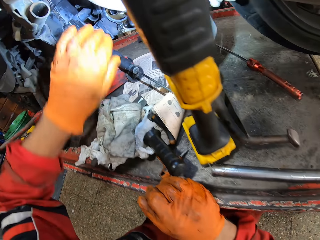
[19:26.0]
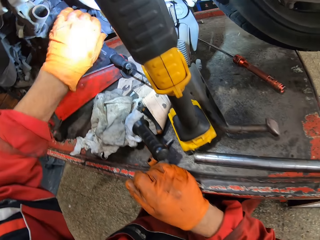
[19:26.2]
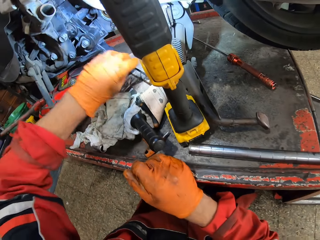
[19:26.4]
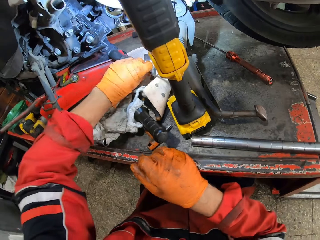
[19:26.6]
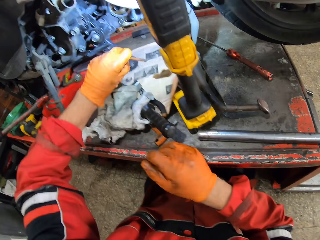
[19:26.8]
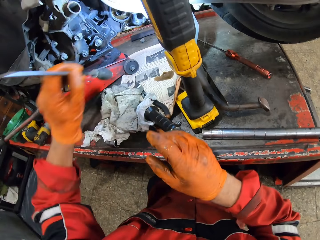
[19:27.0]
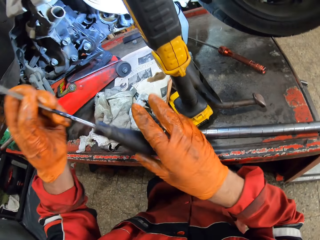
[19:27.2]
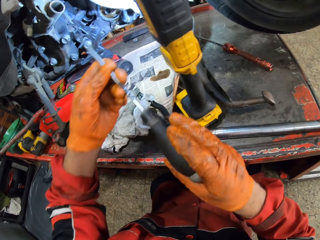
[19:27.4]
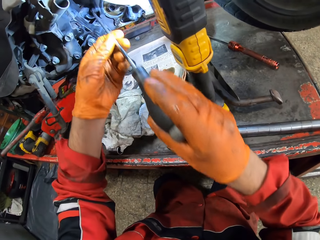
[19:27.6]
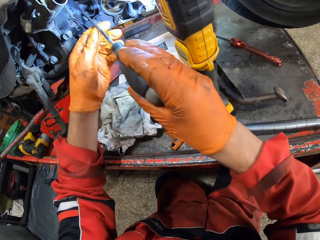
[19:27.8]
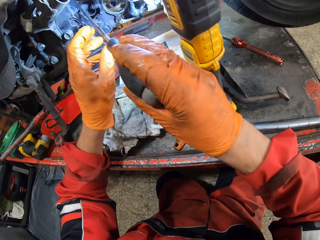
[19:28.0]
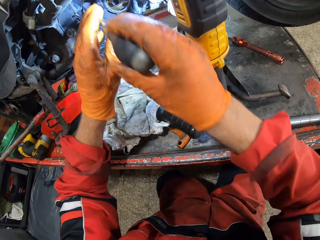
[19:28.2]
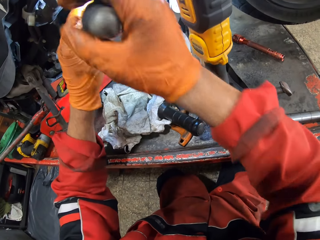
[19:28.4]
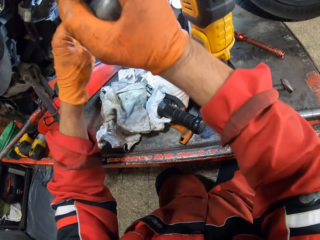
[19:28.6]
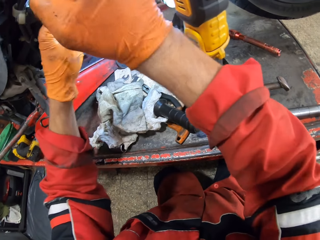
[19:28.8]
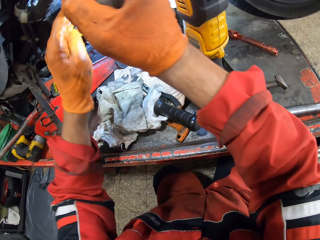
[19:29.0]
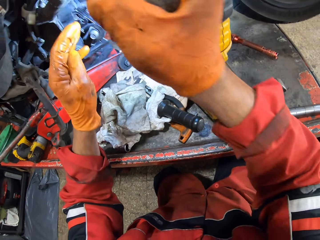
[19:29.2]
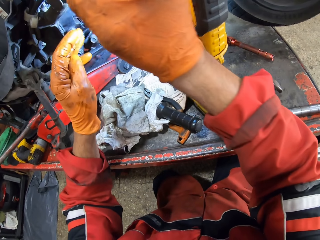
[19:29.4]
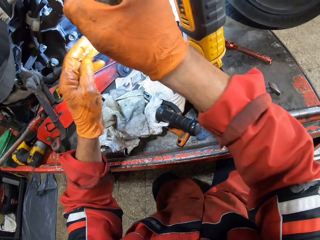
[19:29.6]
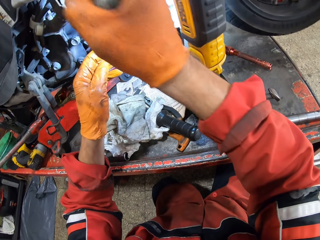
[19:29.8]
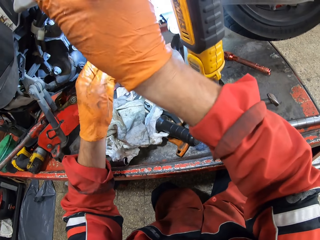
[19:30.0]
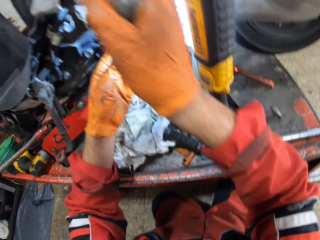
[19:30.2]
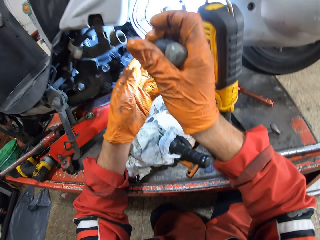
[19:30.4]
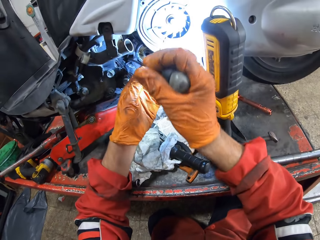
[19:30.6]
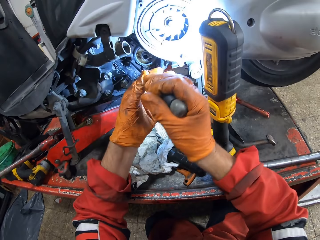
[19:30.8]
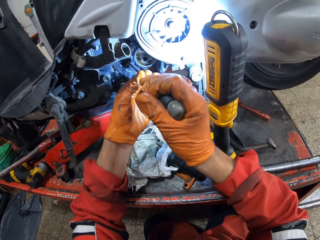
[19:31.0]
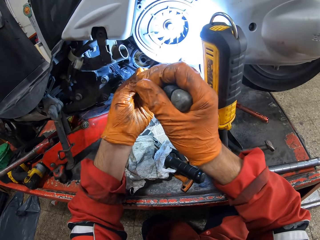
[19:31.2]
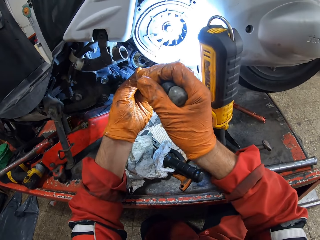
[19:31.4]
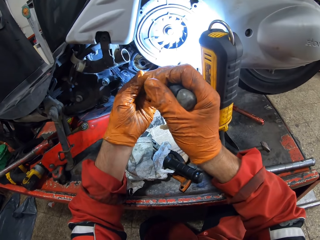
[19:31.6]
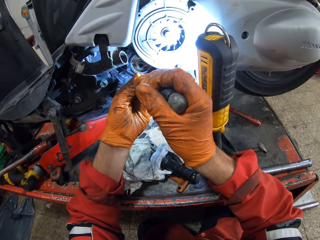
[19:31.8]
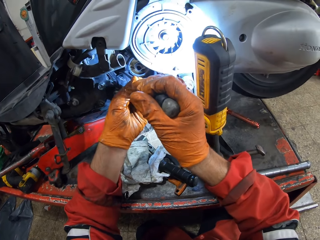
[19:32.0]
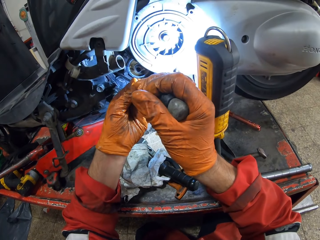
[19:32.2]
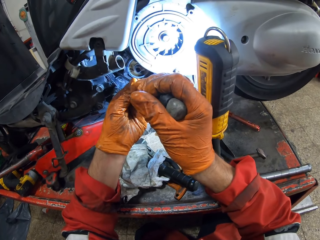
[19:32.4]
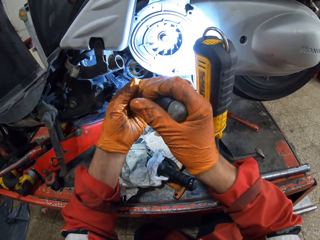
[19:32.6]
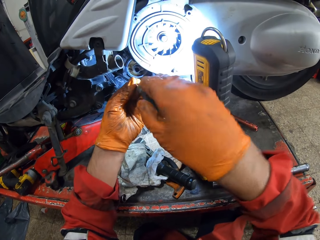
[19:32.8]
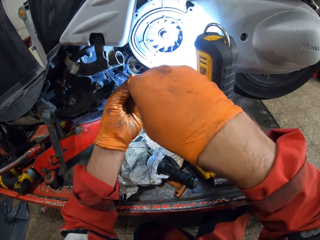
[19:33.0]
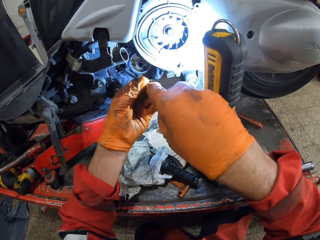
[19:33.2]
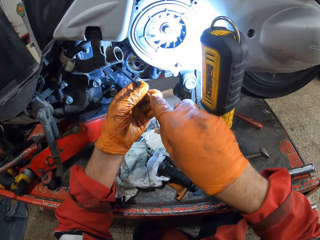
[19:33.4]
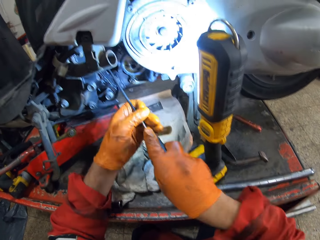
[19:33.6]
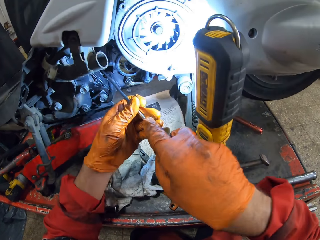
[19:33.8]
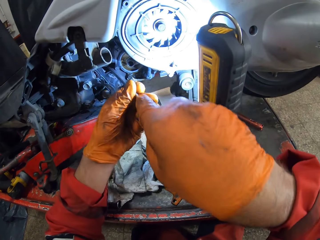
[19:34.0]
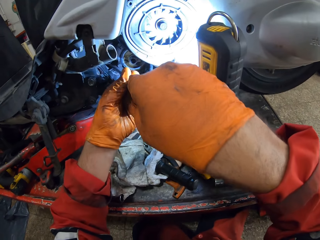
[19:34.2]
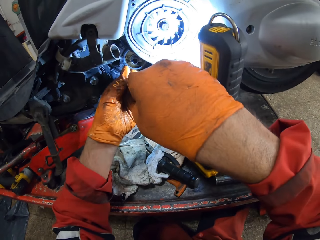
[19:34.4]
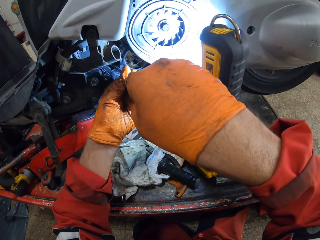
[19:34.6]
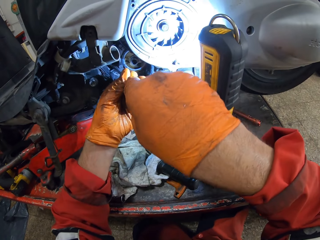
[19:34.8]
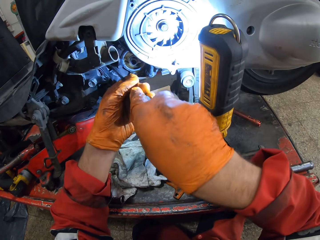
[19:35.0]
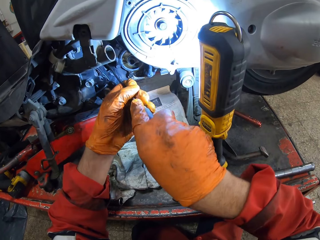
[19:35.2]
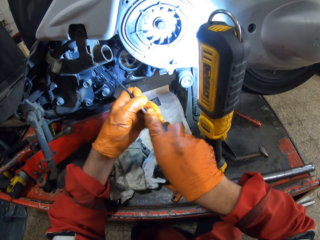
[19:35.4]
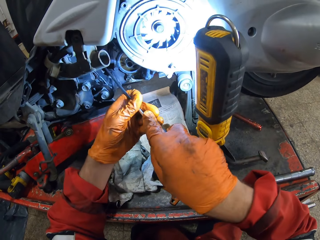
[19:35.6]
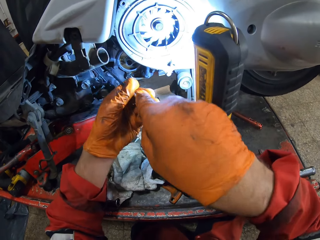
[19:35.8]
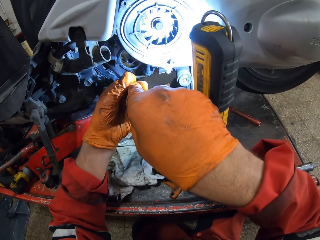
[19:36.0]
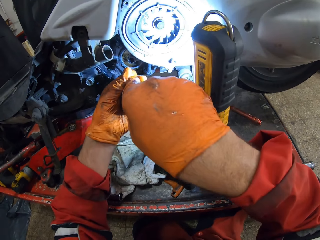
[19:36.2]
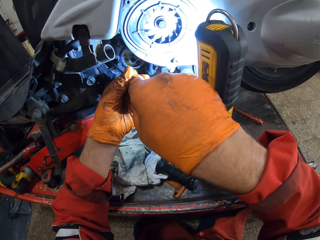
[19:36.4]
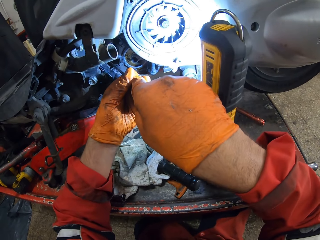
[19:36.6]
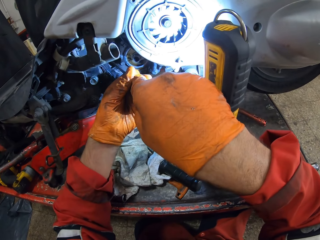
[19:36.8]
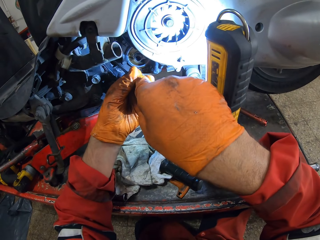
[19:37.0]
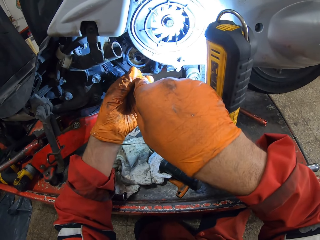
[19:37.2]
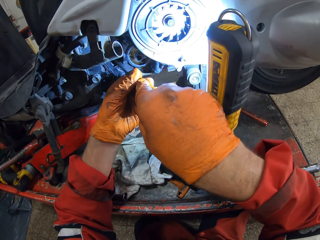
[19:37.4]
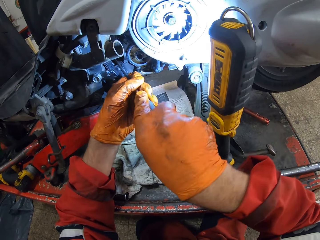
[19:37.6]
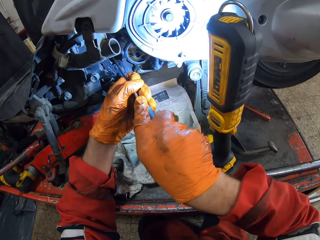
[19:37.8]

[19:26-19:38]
The camera wearer picks up the thin screwdriver from the workbench with his left hand. He screws a hole with the thin screwdriver with both hands. He adjusts something.

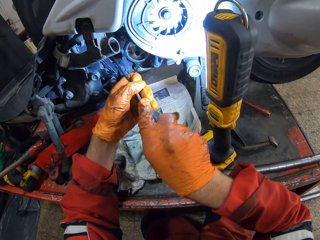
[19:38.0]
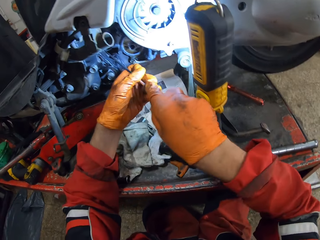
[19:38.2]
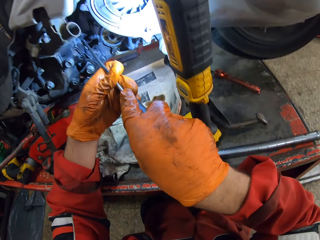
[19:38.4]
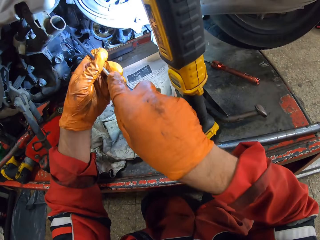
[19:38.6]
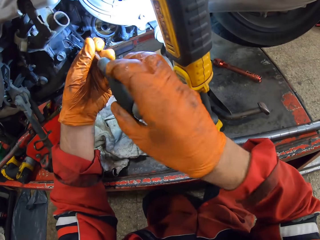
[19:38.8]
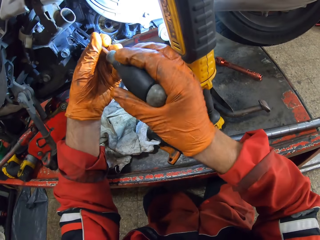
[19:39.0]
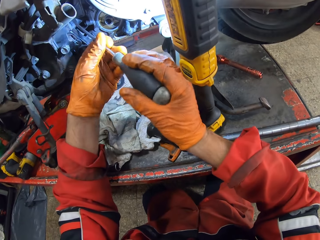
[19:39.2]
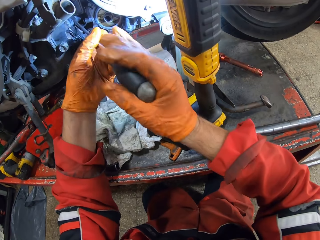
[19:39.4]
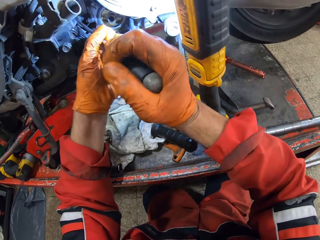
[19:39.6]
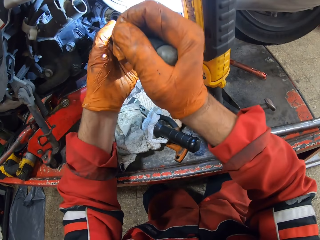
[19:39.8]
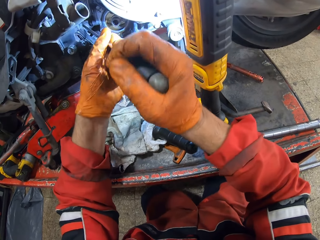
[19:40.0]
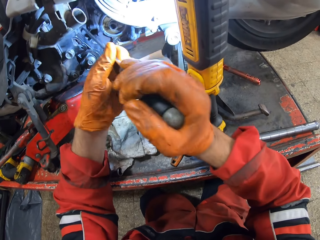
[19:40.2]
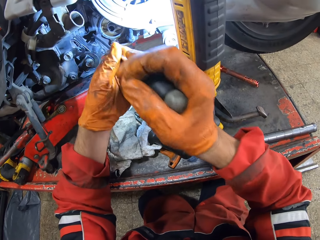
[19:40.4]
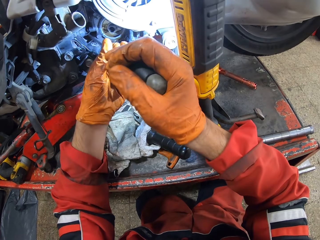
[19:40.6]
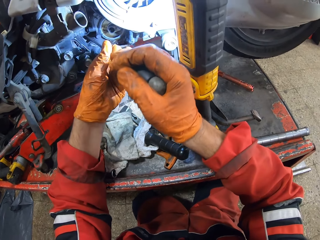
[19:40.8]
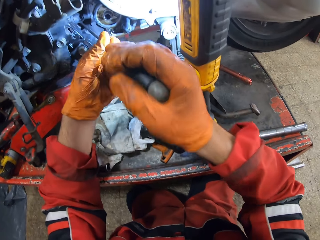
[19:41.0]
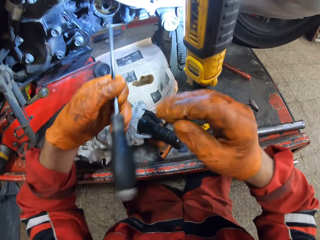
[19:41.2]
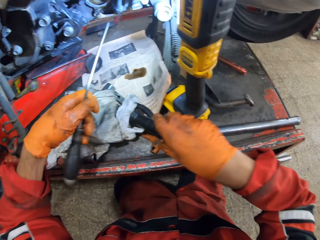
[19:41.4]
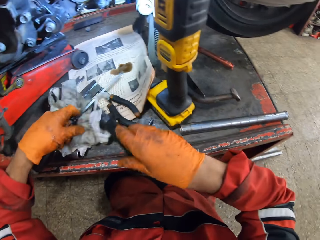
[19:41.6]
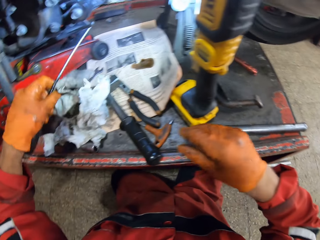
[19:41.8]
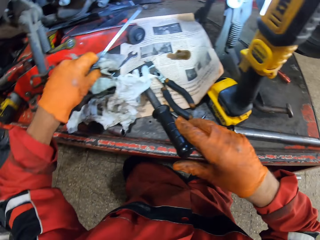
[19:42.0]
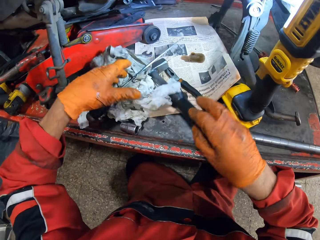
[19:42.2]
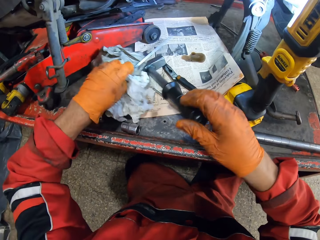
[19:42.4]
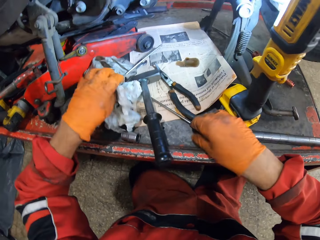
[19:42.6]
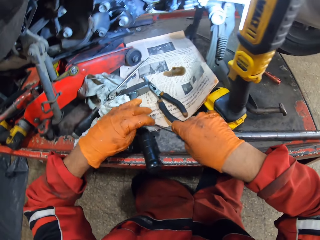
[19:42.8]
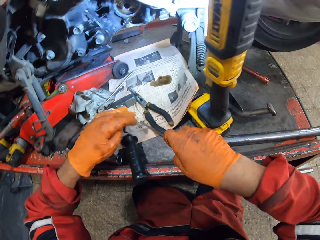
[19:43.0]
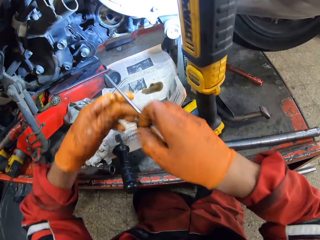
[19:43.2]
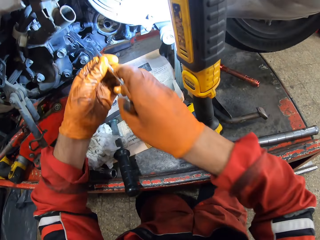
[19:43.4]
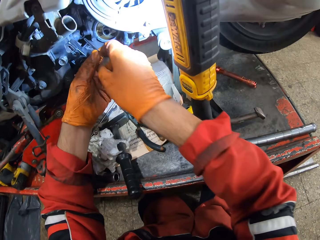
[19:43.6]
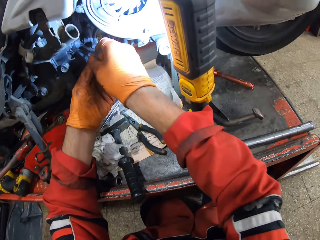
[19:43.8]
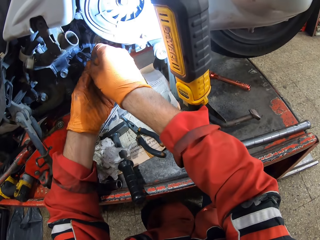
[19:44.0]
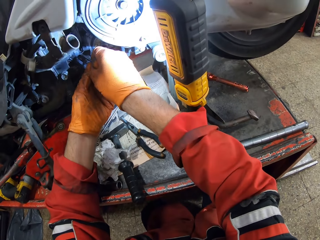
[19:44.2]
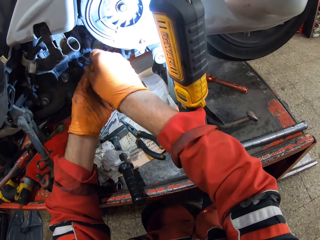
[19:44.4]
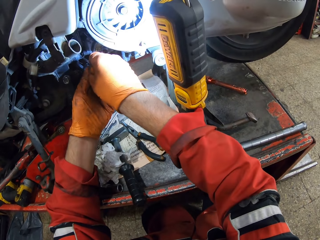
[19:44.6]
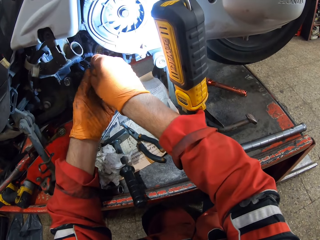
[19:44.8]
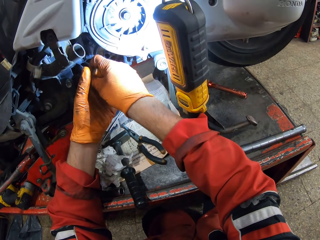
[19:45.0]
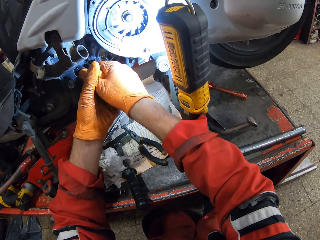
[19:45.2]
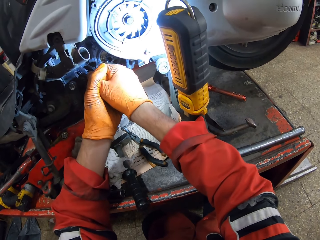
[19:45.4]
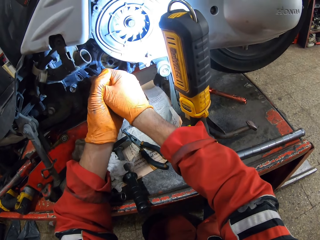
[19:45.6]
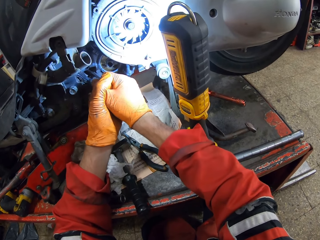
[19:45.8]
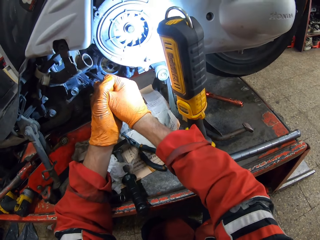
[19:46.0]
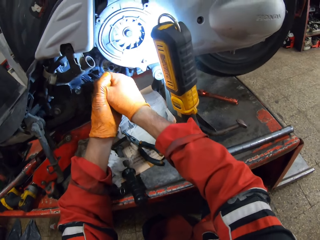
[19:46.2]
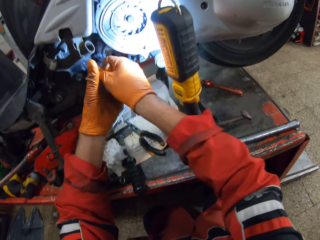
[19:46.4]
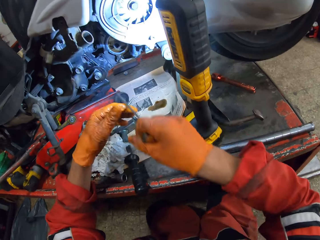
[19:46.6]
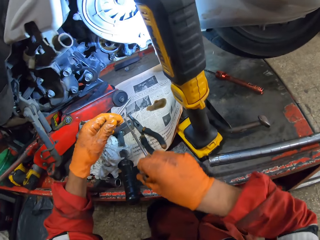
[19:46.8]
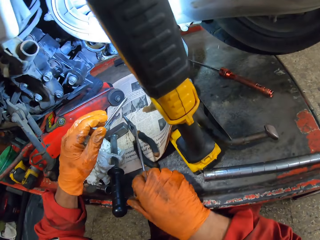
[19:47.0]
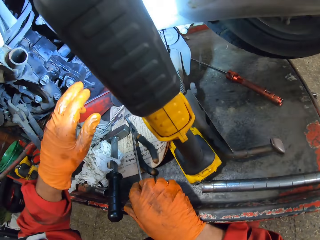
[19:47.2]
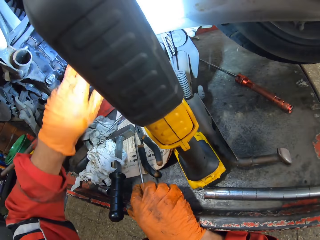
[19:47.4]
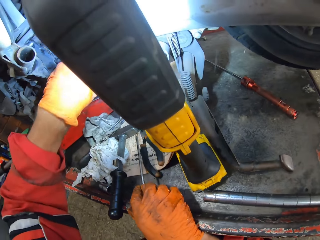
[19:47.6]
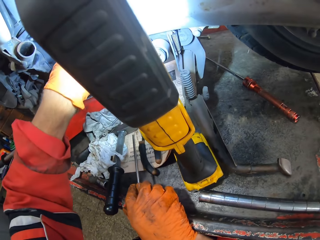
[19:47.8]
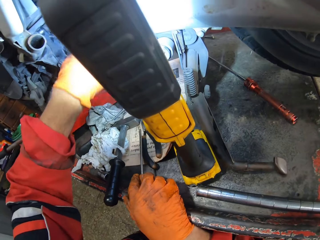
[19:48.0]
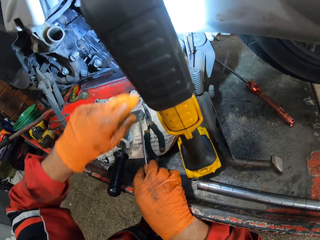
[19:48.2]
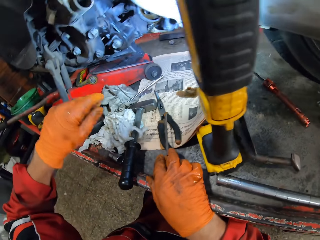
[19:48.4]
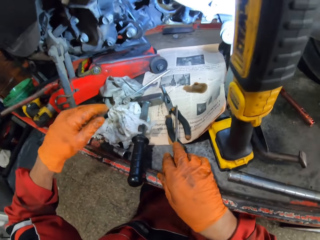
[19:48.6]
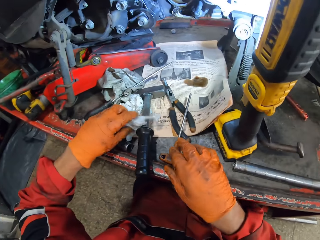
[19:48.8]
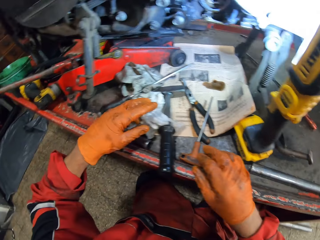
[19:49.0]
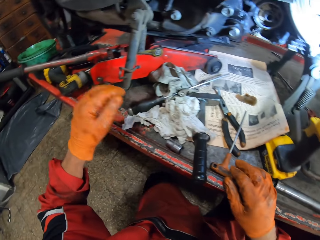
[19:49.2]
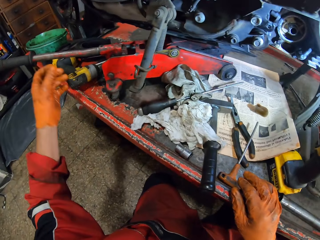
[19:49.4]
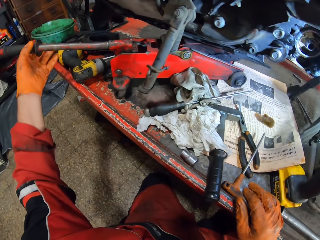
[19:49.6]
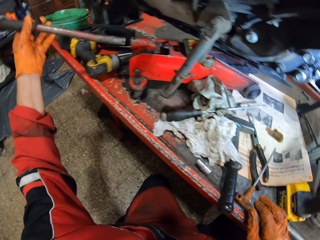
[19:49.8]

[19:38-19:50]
The camera wearer drops the thin screwdriver on the workbench. He picks up the long screwdriver or chisel from the workbench with his right hand. He screws a hole with the long screwdriver with both hands. He drops the chisel.
